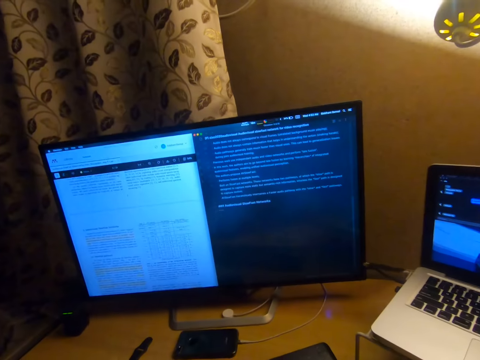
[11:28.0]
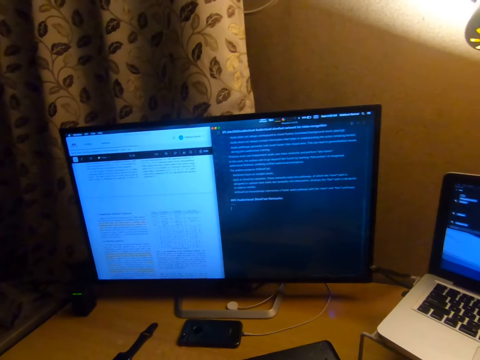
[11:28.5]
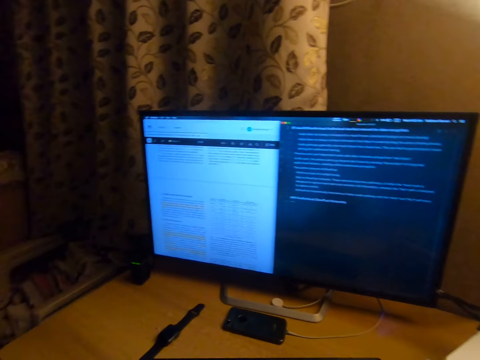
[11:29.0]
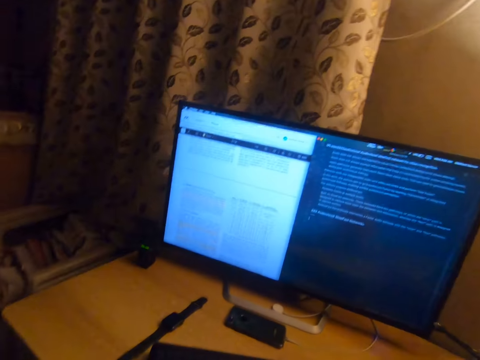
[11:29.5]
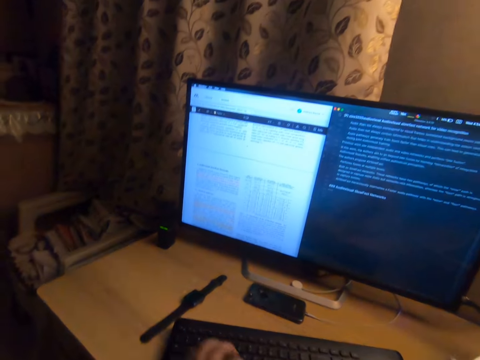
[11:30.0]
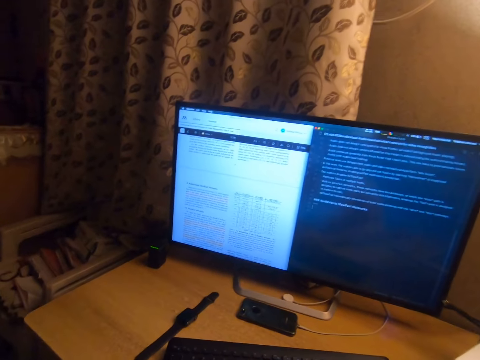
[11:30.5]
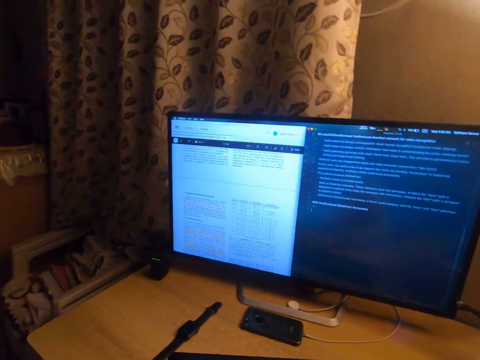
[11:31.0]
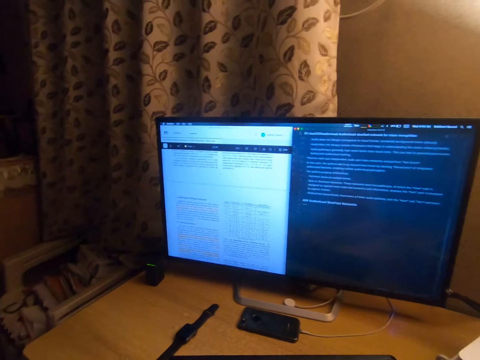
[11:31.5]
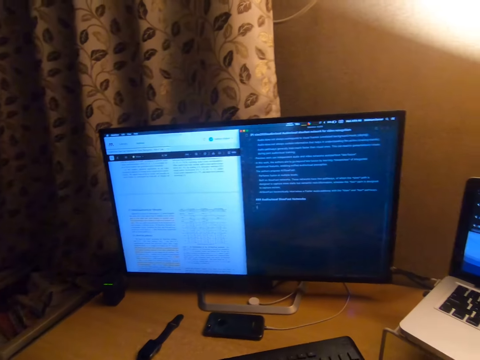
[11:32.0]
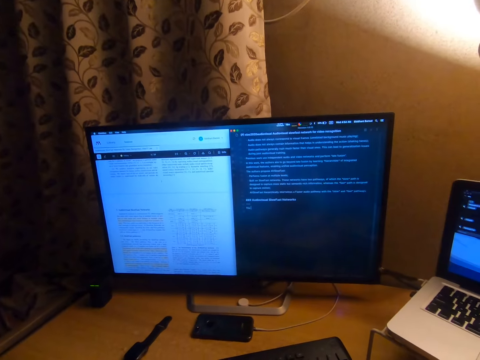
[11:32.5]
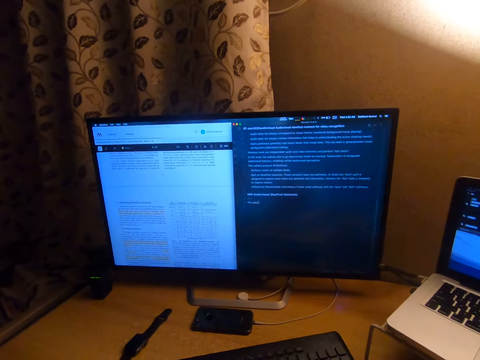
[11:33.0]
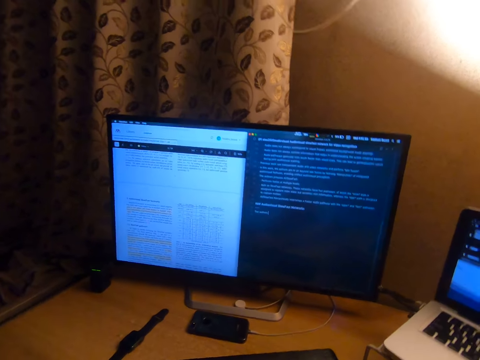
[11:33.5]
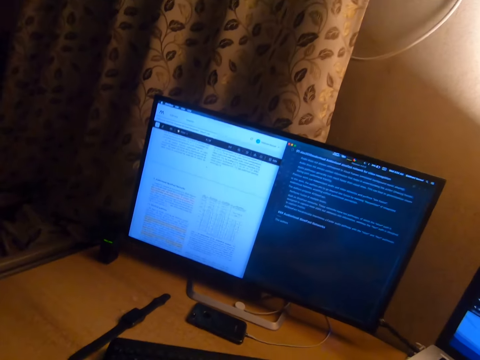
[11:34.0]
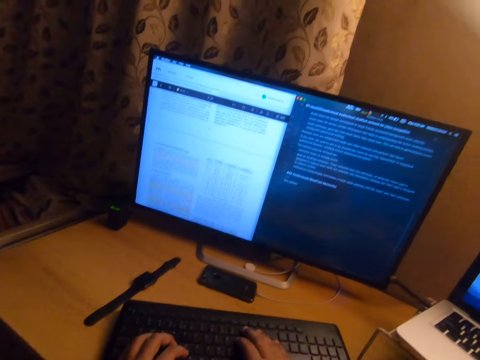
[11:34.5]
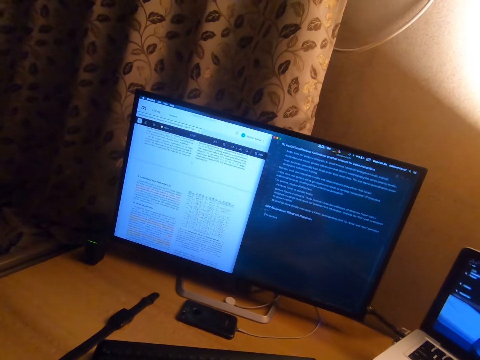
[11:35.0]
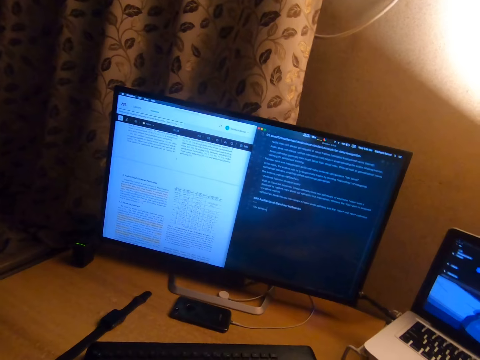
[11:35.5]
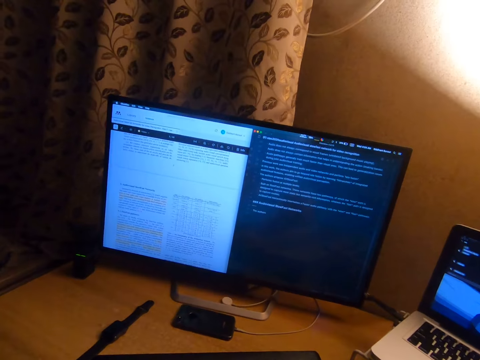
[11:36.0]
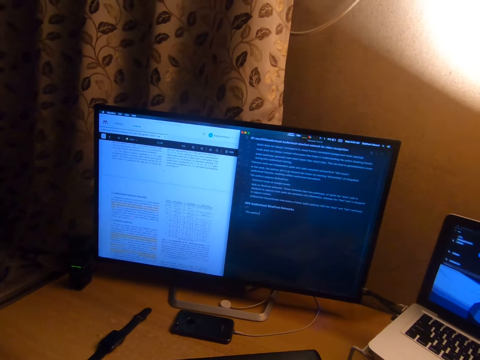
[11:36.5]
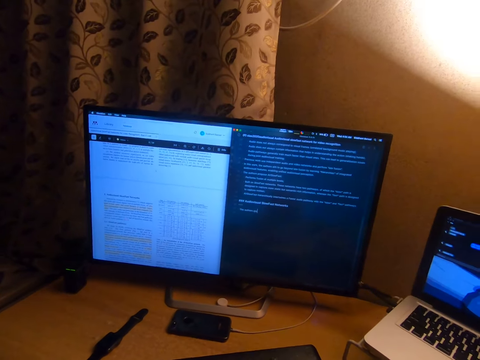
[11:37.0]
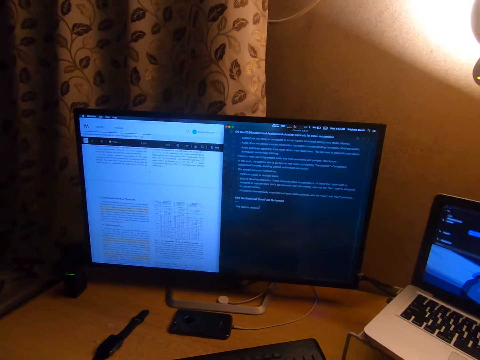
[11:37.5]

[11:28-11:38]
The camera wearer types on the keyboard.

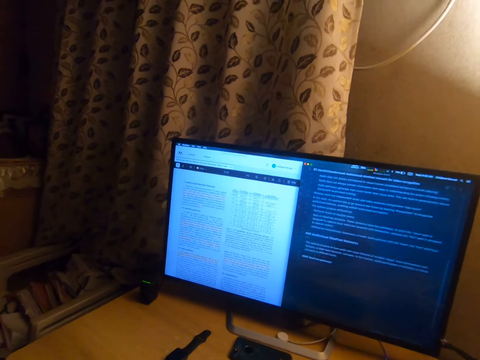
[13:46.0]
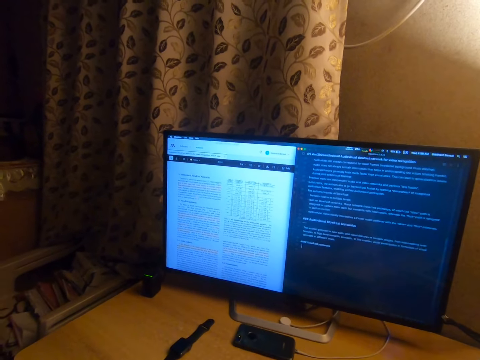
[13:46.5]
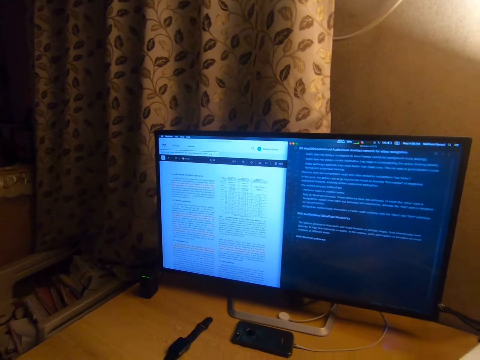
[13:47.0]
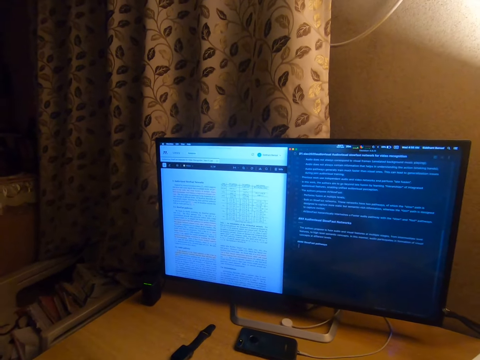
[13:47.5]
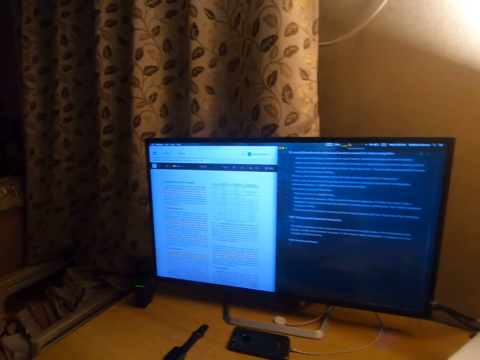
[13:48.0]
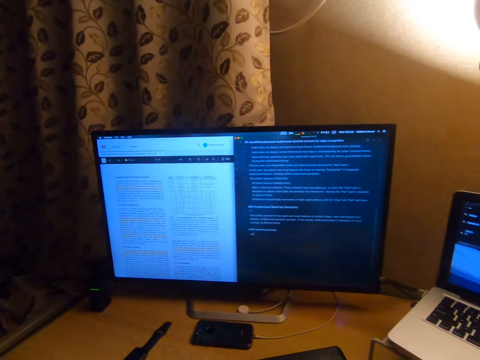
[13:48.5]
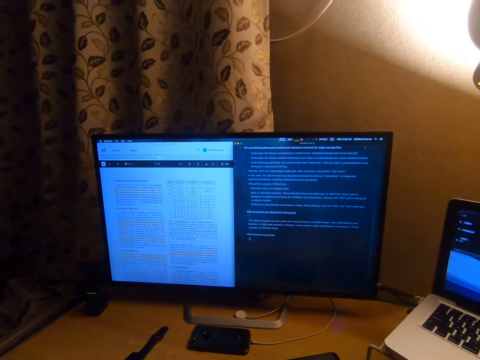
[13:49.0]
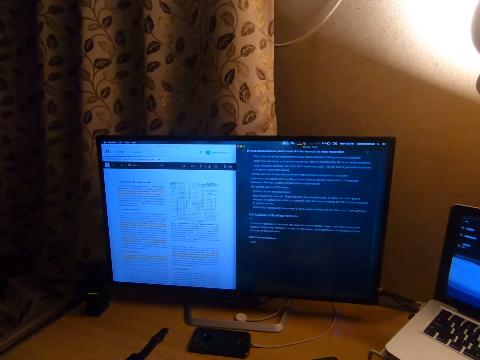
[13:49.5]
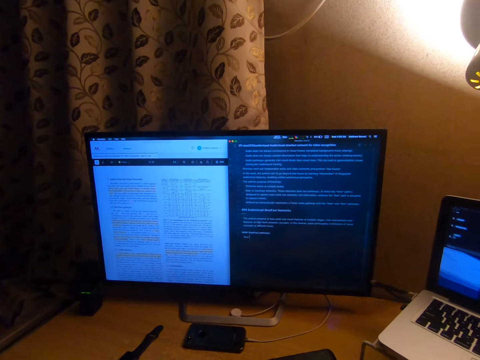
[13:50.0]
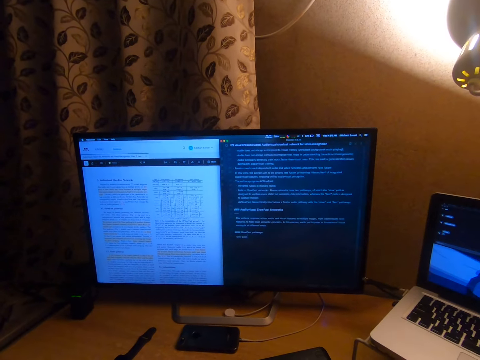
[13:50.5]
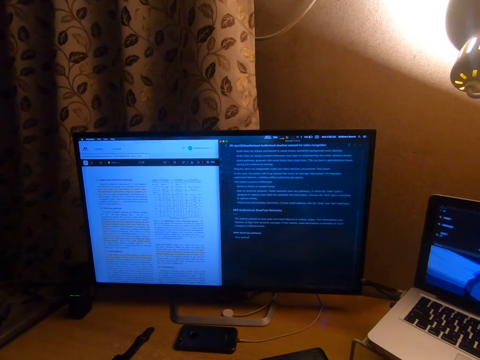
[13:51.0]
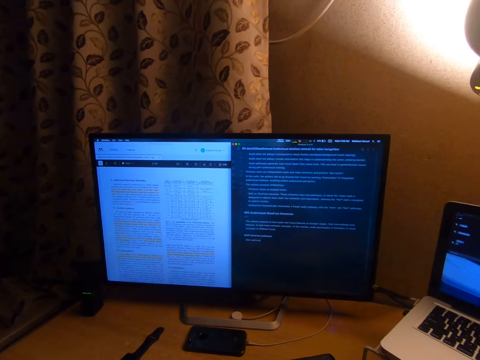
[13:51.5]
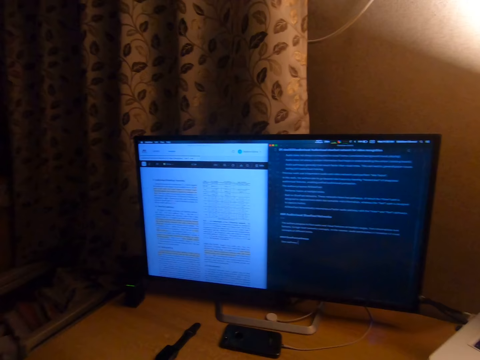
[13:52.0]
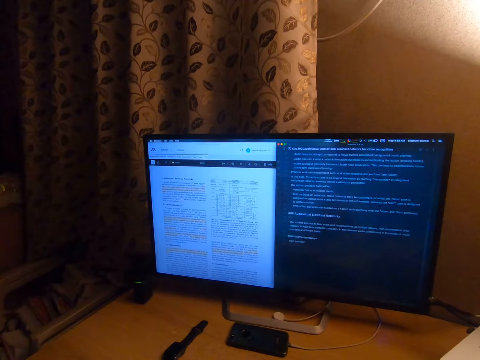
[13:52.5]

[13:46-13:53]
The camera wearer operates a computer.

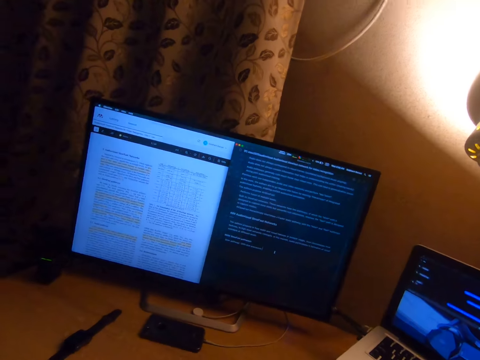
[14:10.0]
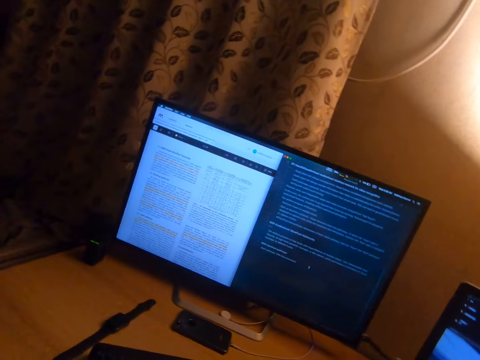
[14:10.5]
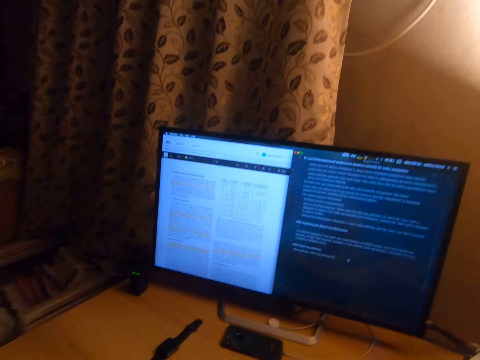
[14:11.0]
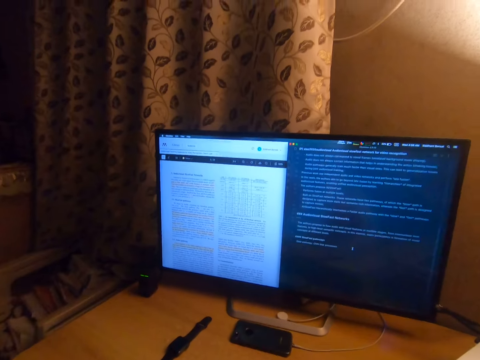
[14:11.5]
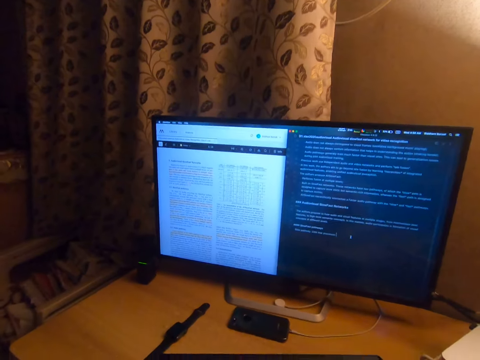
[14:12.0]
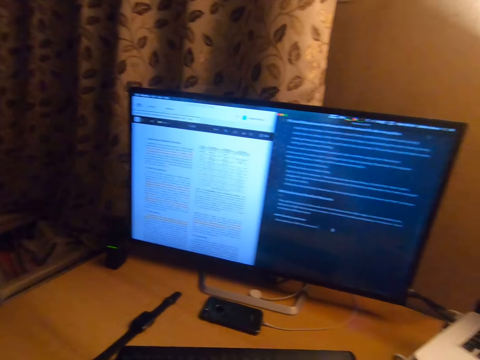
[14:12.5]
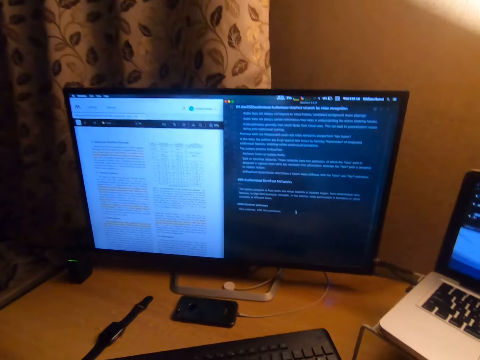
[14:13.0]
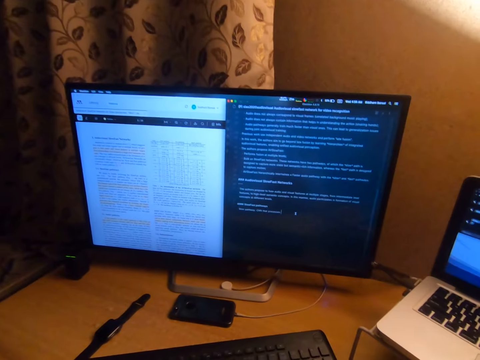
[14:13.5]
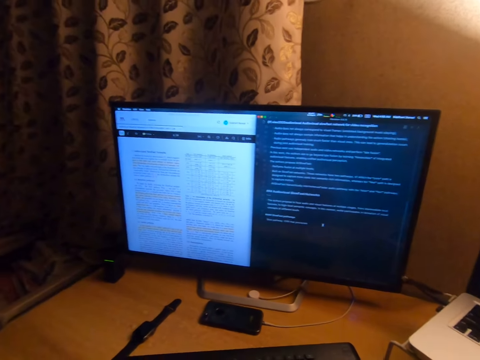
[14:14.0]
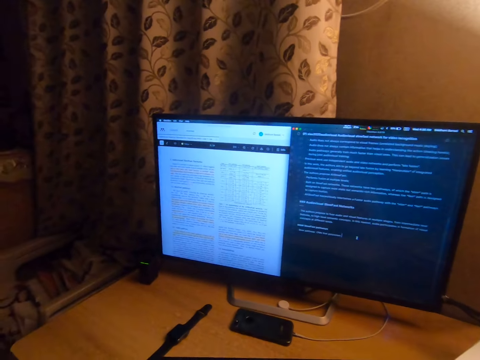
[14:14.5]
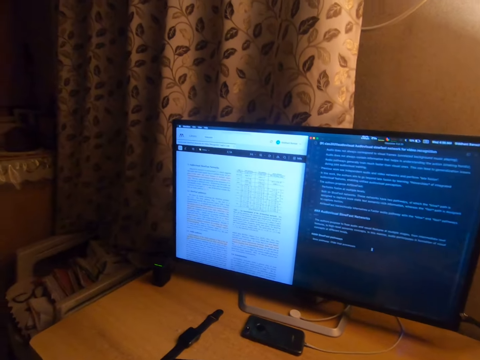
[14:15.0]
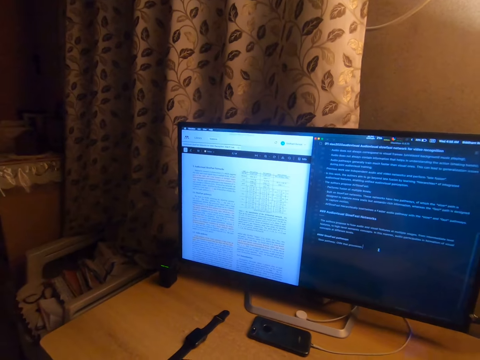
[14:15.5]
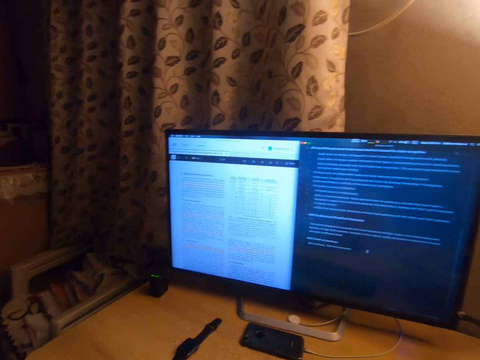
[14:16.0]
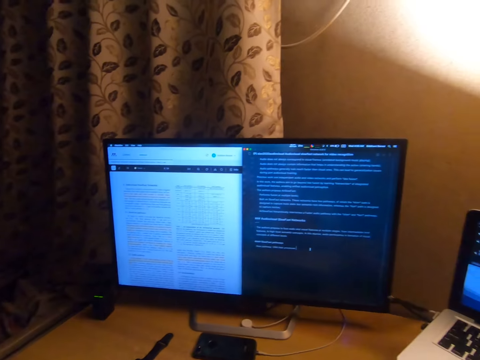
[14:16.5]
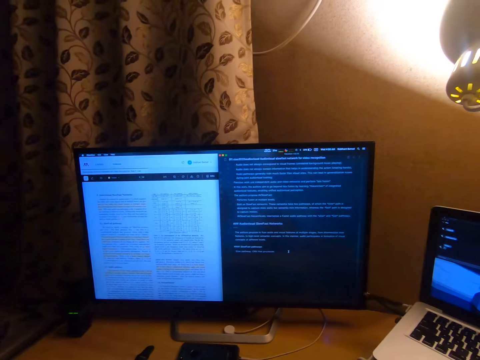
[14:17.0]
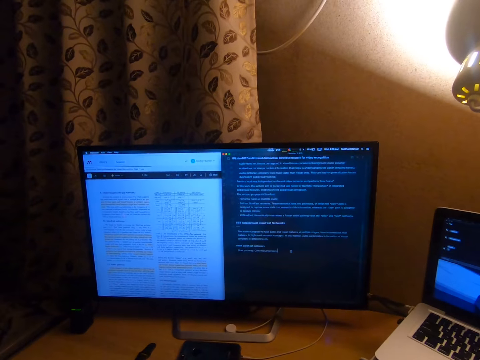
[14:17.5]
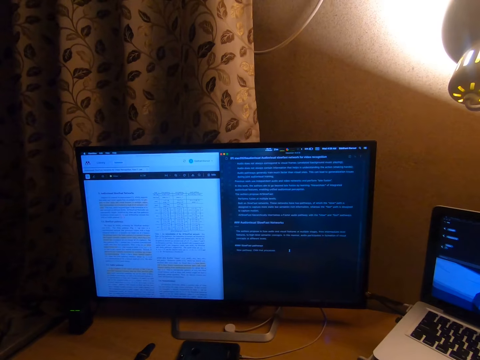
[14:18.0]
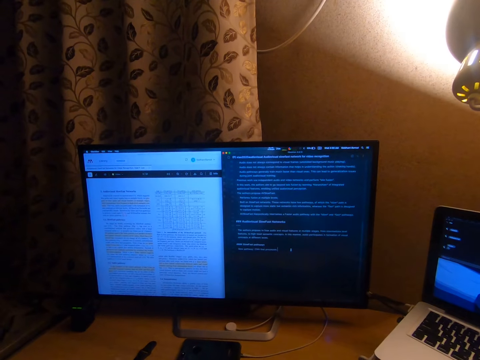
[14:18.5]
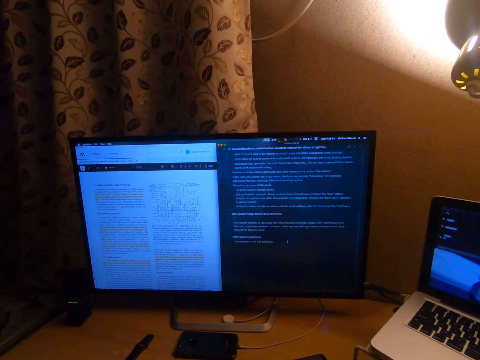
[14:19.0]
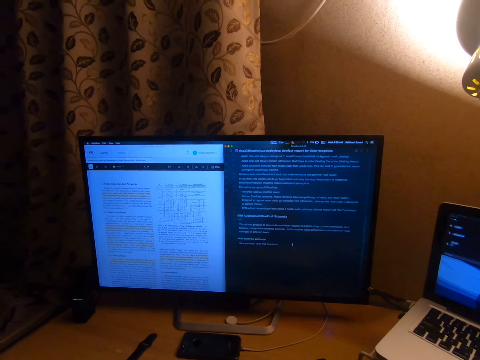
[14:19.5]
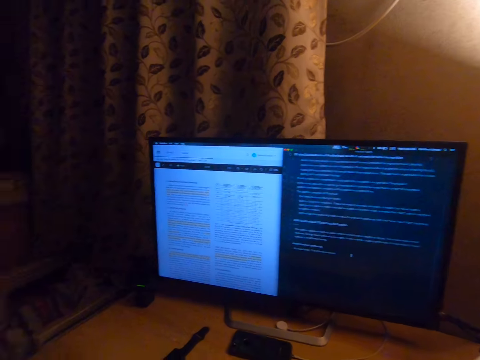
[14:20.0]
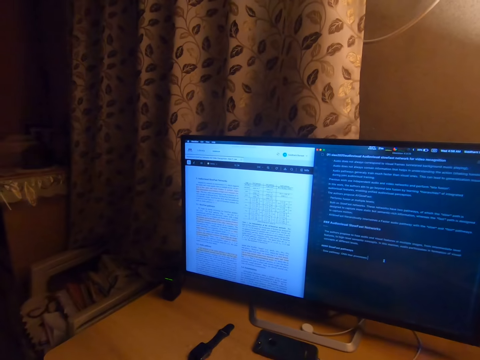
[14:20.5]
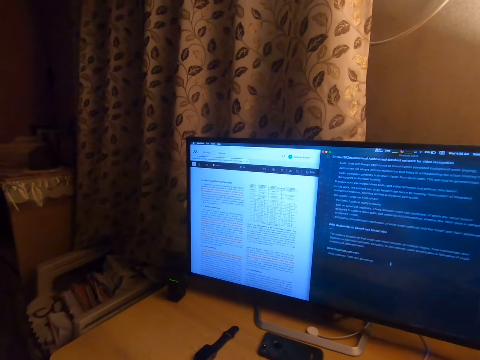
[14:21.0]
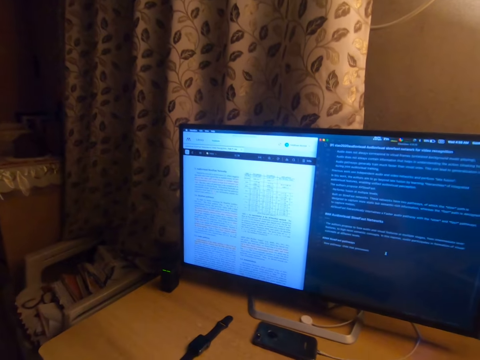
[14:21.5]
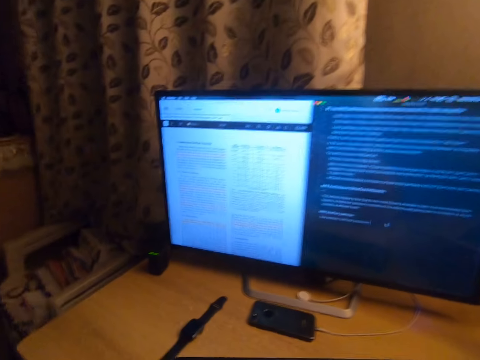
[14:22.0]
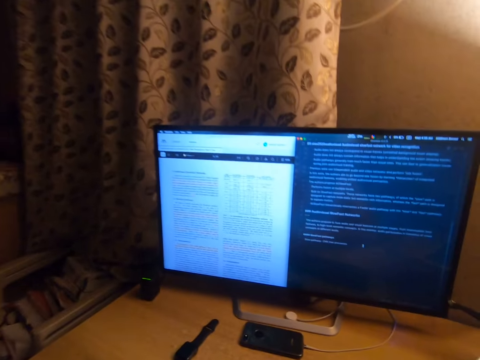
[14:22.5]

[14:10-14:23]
The camera wearer studies on a computer.
